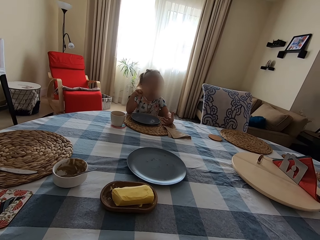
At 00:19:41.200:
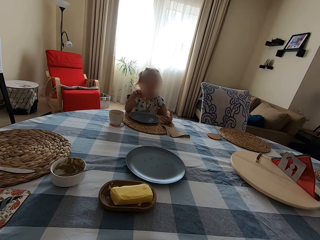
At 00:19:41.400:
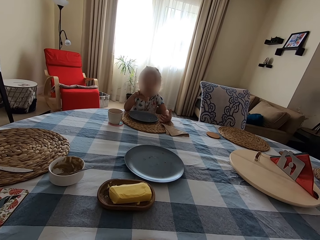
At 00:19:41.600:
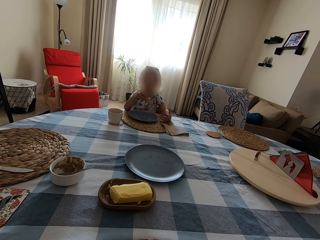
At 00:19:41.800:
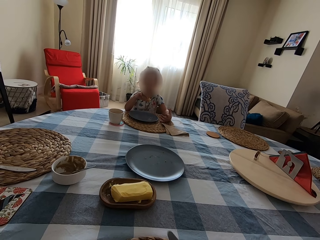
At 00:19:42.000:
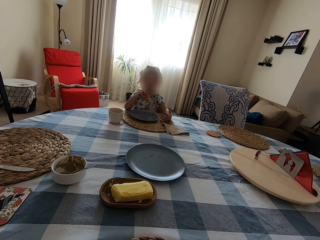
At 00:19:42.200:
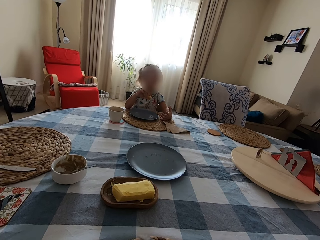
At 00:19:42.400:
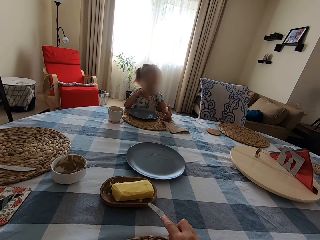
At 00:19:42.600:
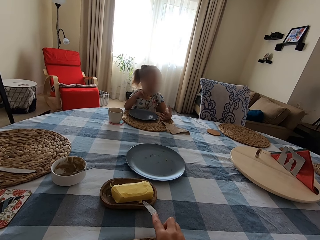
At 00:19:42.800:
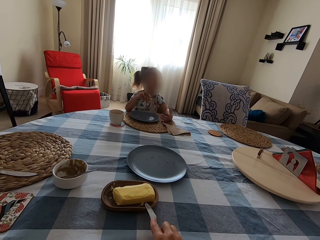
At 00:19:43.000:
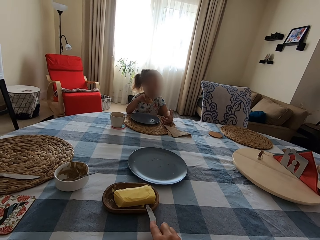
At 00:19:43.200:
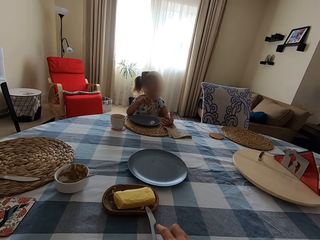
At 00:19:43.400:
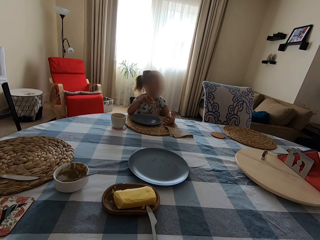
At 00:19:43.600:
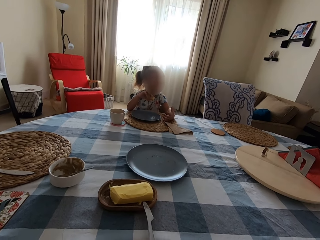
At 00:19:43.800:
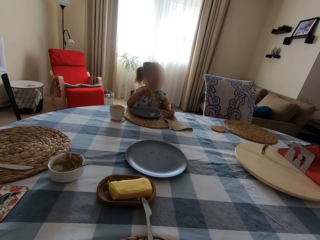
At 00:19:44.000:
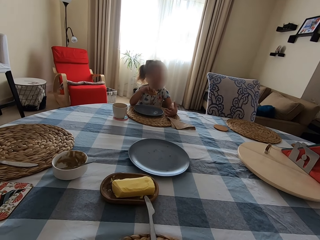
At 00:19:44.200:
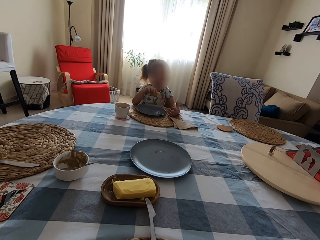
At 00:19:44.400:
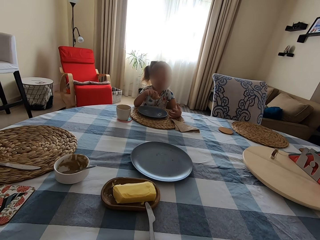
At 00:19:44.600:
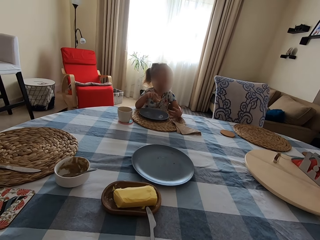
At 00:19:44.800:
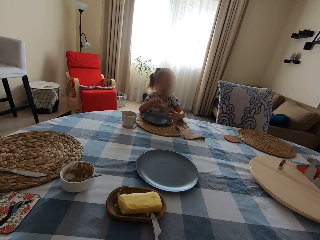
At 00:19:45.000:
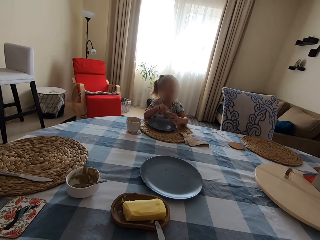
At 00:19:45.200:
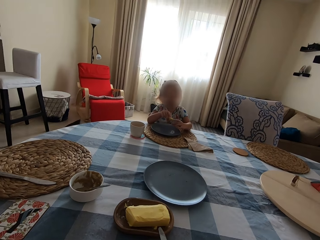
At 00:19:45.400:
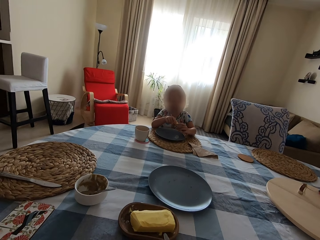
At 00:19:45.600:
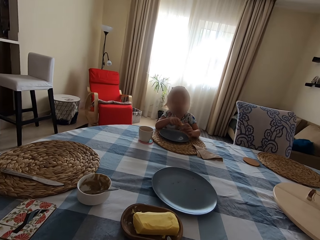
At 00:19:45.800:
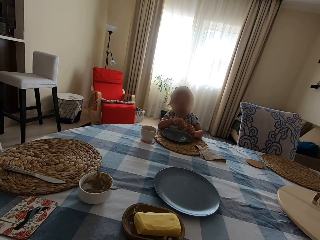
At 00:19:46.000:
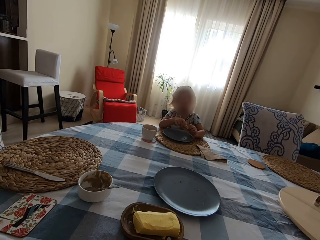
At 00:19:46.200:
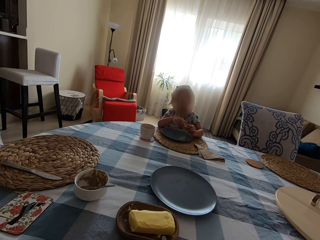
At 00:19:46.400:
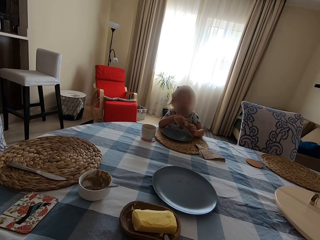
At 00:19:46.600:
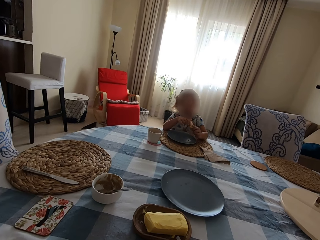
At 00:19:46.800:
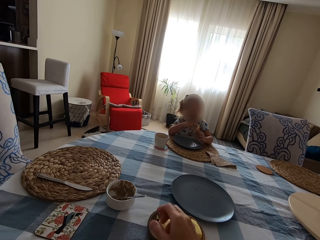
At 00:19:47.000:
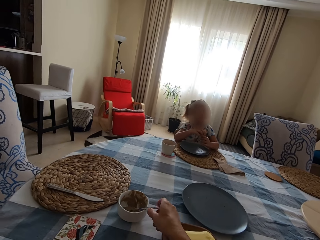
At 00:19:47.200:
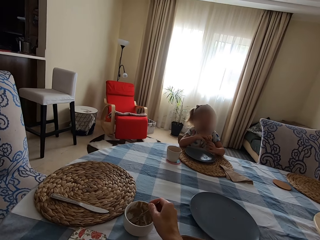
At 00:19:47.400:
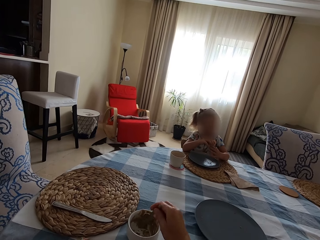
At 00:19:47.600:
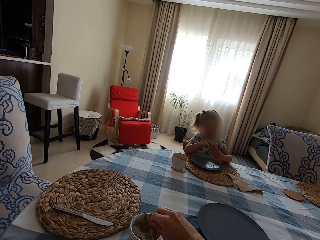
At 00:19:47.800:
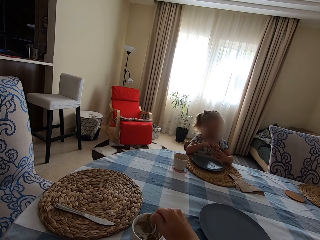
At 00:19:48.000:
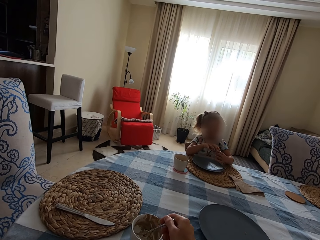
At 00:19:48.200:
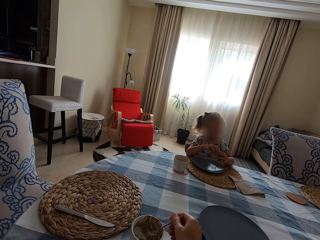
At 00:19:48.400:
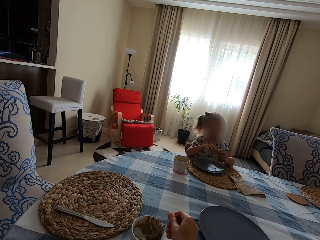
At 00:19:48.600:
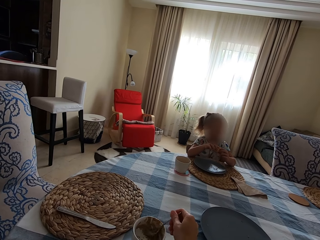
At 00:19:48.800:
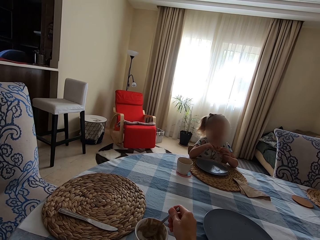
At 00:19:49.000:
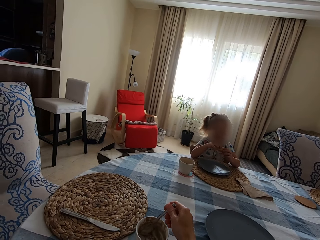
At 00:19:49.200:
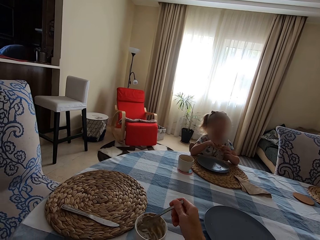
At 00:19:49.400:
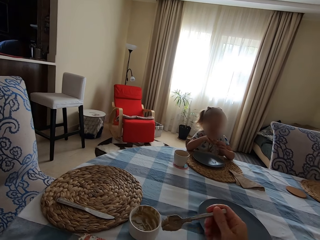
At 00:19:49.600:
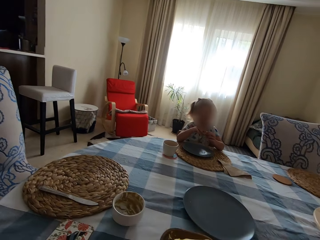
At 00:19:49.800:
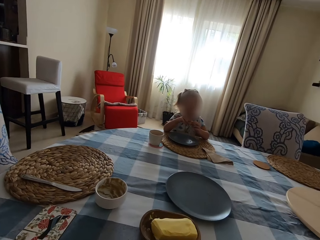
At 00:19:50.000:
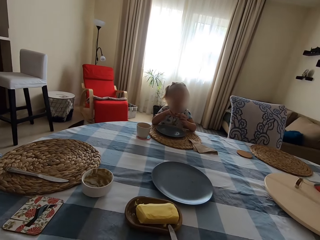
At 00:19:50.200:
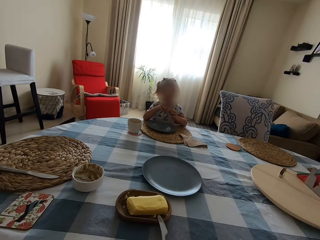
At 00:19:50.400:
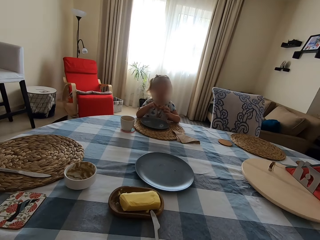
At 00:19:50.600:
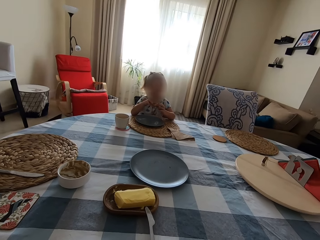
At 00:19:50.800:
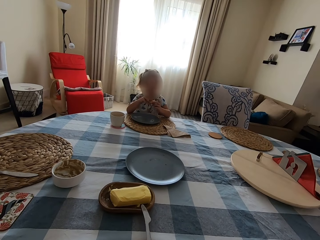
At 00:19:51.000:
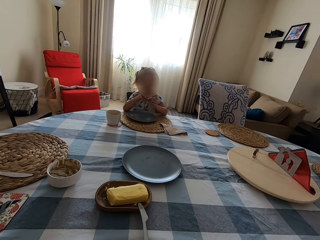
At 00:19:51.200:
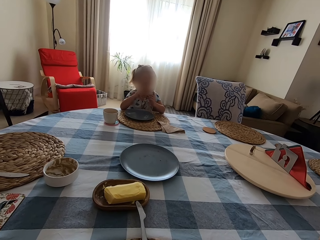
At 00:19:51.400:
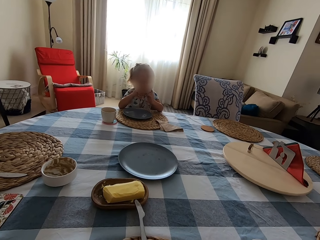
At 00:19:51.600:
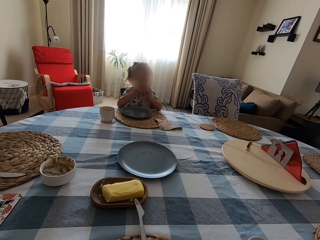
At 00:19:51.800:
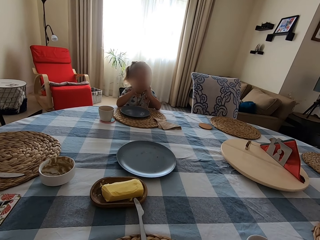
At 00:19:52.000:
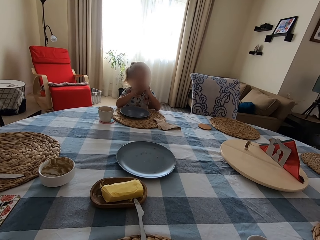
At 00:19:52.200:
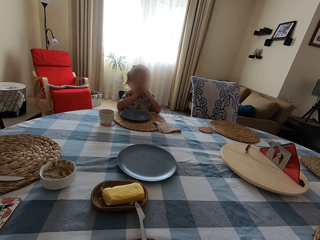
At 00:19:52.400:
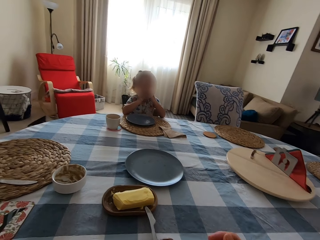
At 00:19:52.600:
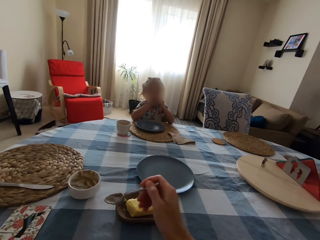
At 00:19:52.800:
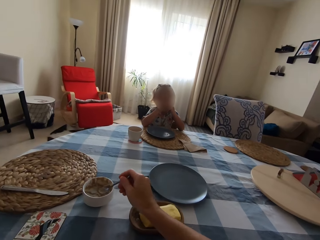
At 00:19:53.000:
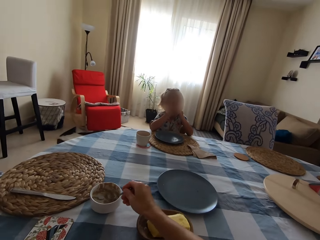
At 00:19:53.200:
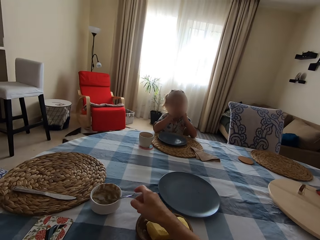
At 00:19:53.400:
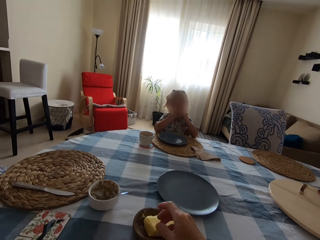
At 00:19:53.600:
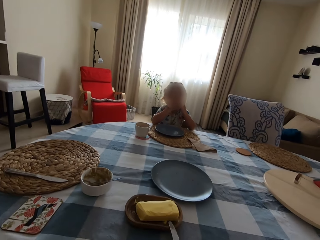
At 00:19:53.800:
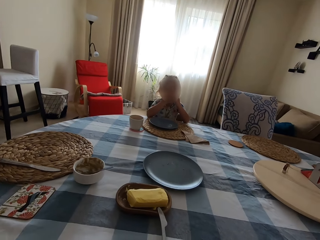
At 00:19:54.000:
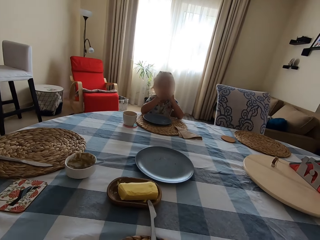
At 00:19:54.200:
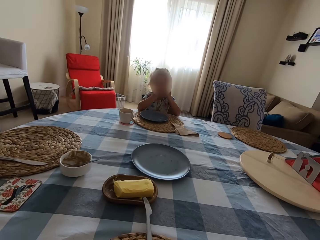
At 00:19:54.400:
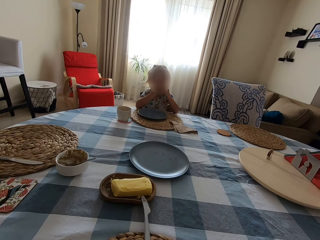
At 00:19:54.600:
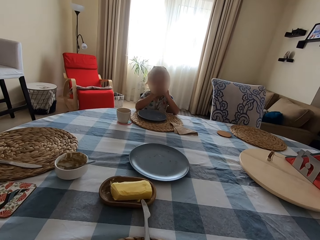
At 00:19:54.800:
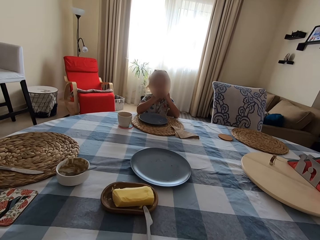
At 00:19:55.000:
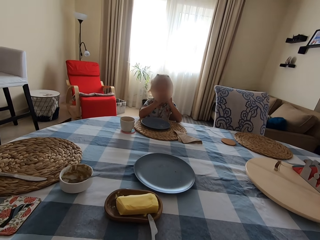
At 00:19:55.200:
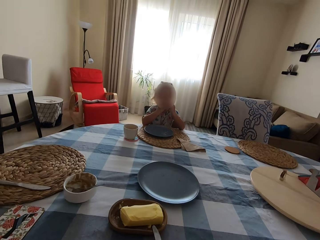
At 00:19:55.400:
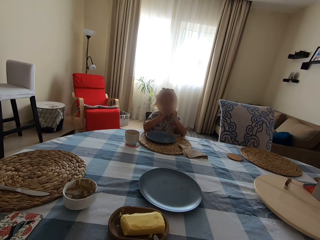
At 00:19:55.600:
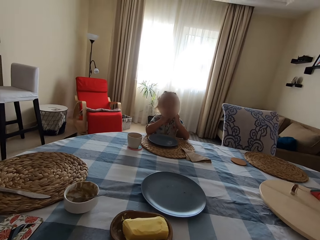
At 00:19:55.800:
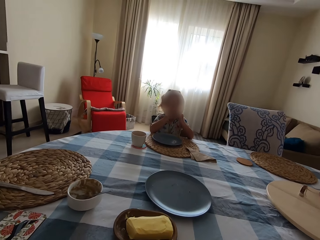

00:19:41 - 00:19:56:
The camera wearer puts the knife on the table. A child eats and holds the yorkshire pudding. The camera wearer picks up the spoon. They scoop the peanut or jam in the bowl. The child eats. The camera wearer puts the spoon in the peanut bowl.

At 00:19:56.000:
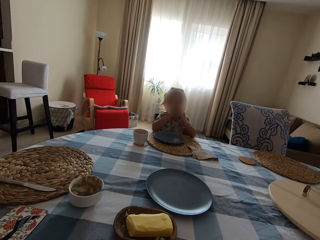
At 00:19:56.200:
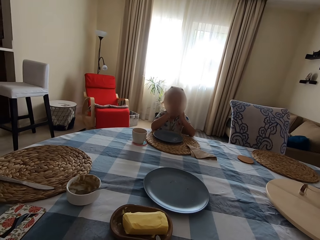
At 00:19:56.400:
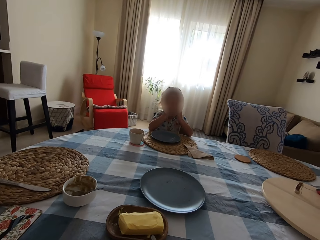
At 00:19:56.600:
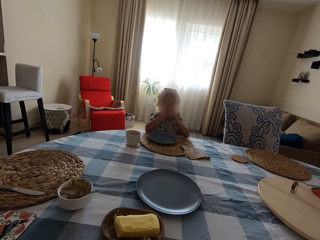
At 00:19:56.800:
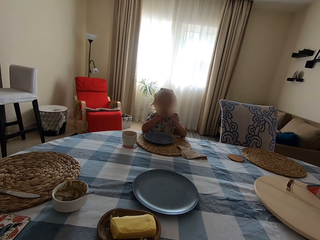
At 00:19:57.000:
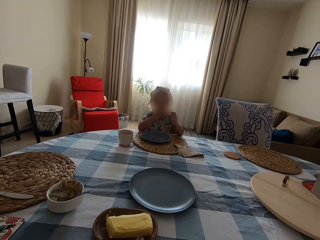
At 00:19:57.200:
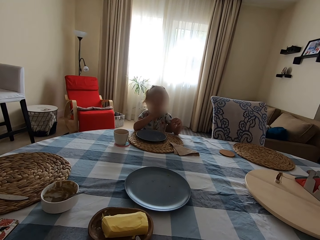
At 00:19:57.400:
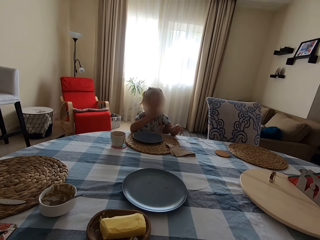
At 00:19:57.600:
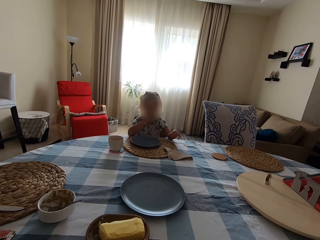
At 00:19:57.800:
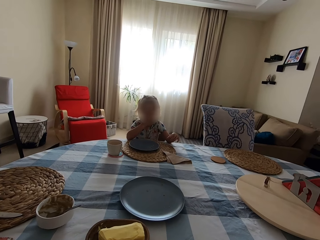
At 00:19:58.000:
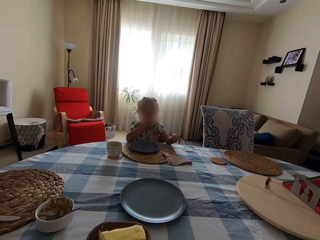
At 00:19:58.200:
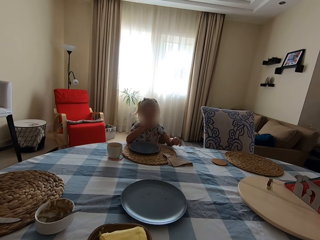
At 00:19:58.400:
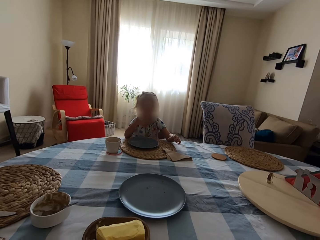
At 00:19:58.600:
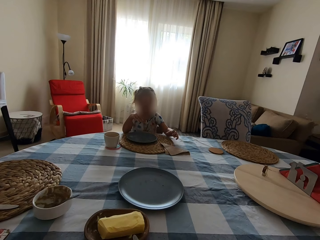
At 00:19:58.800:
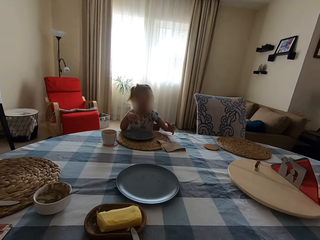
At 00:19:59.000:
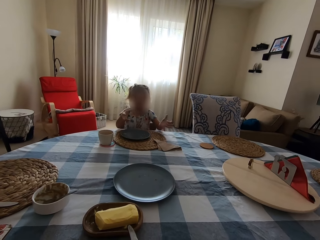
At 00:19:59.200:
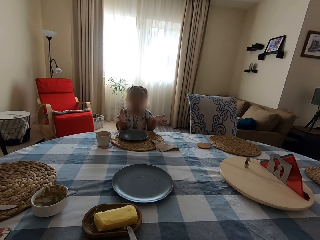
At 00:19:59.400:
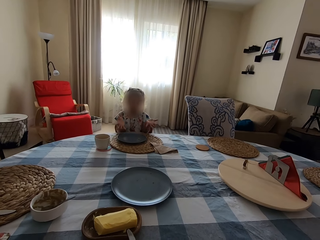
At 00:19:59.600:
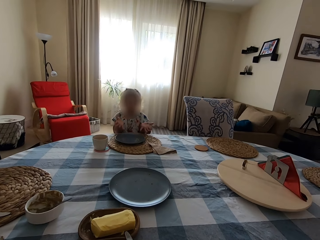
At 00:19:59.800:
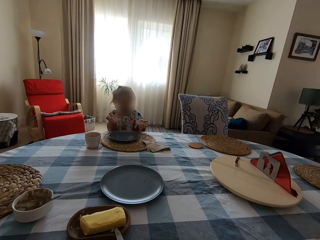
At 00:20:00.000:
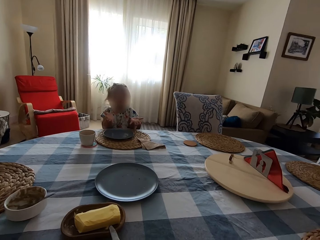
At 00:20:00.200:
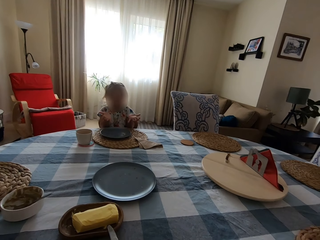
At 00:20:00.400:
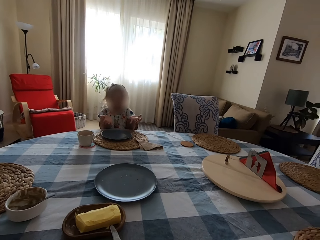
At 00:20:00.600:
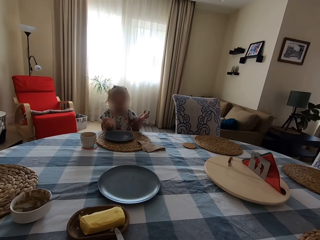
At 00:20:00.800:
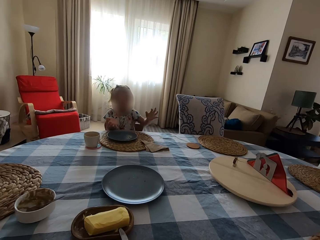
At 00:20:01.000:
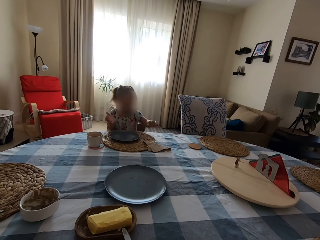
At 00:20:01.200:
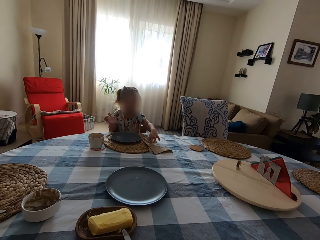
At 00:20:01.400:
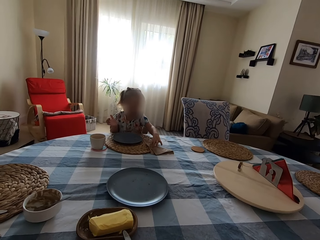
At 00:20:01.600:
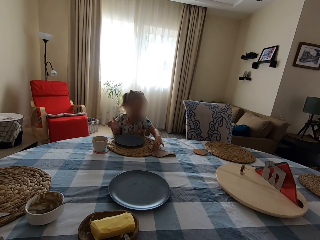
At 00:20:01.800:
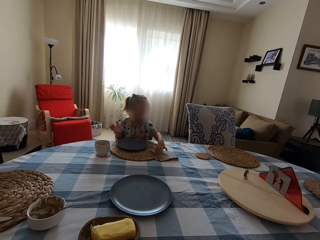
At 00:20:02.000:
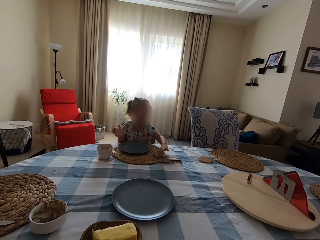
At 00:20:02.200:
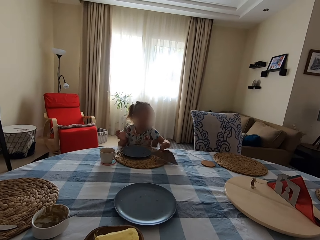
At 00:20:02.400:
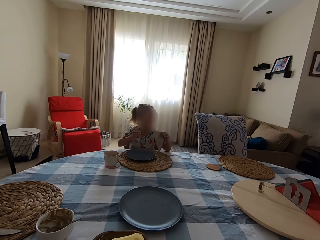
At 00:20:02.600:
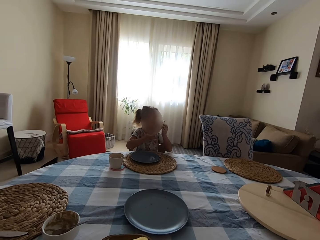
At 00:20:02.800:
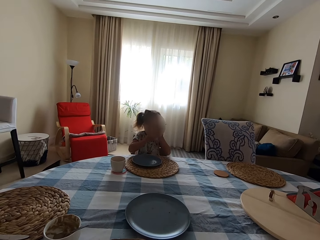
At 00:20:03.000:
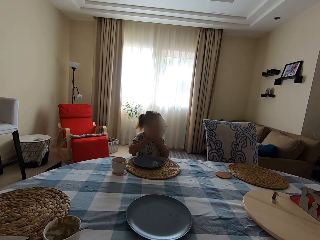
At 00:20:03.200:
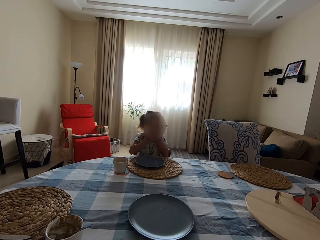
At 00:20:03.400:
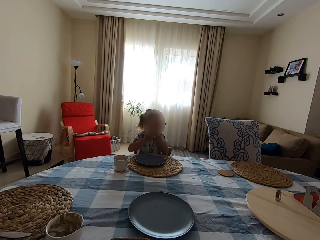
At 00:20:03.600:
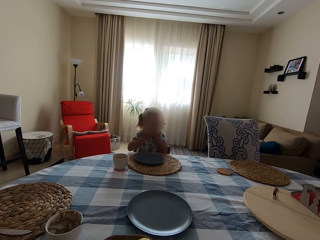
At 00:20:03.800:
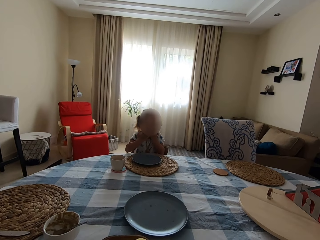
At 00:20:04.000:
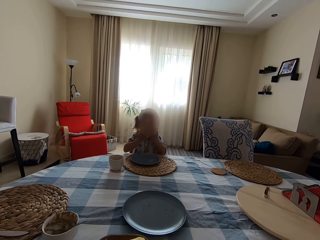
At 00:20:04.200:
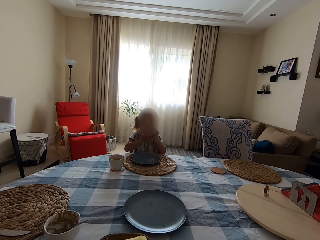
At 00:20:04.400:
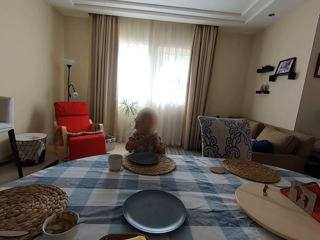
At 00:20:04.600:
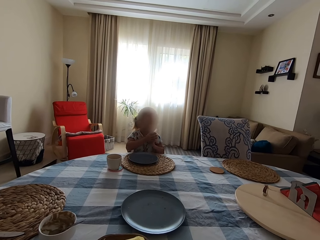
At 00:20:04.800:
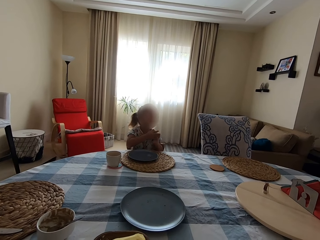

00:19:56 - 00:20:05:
A child spreads her hands. The child picks up the table napkin and wipes the mouth.
